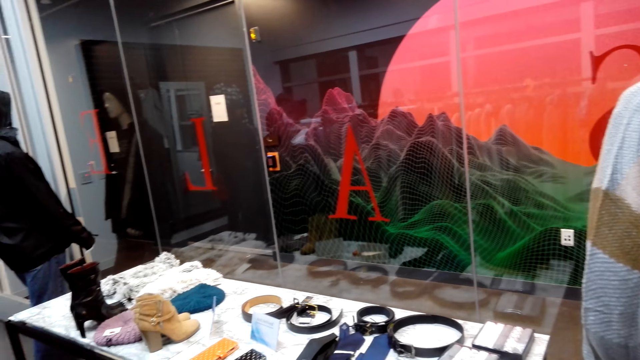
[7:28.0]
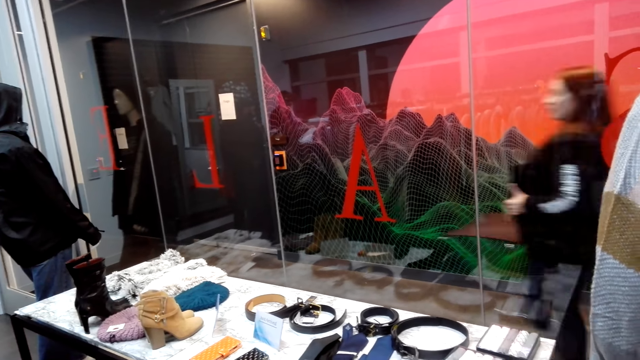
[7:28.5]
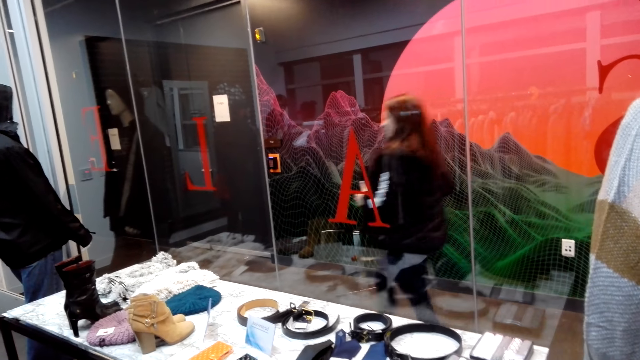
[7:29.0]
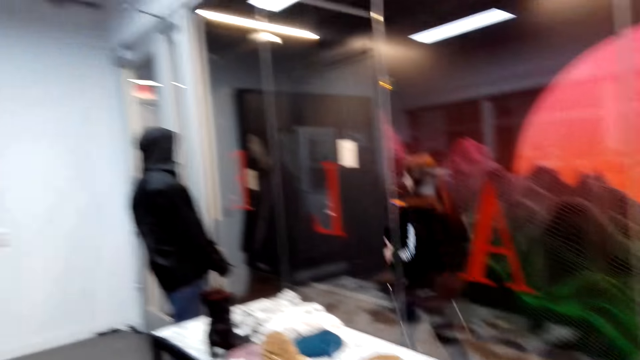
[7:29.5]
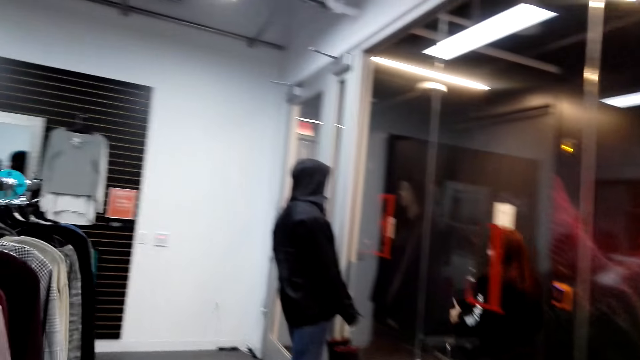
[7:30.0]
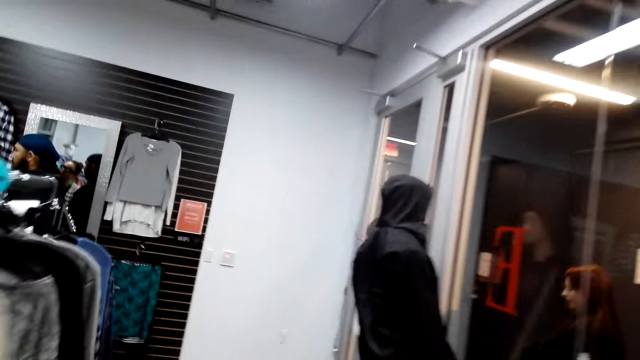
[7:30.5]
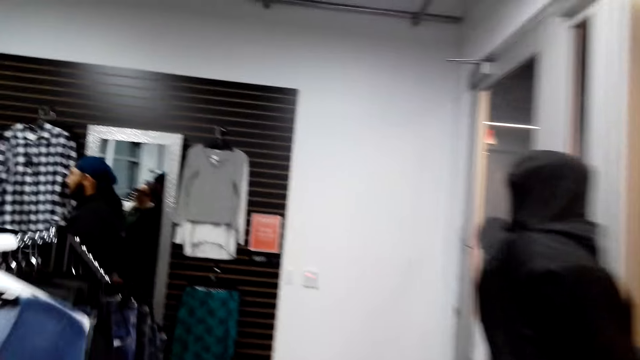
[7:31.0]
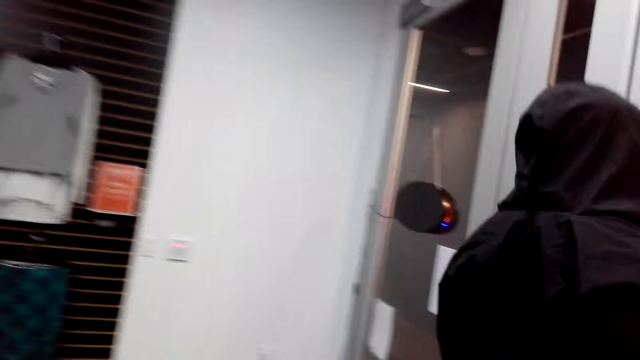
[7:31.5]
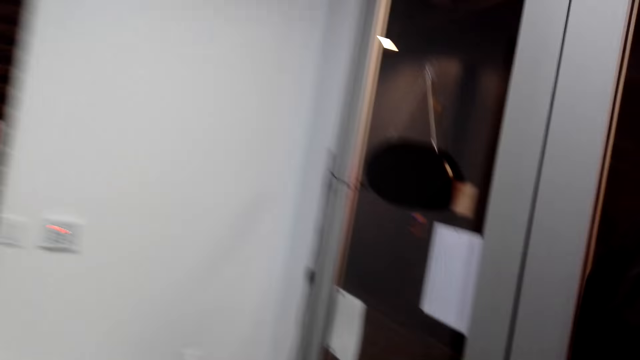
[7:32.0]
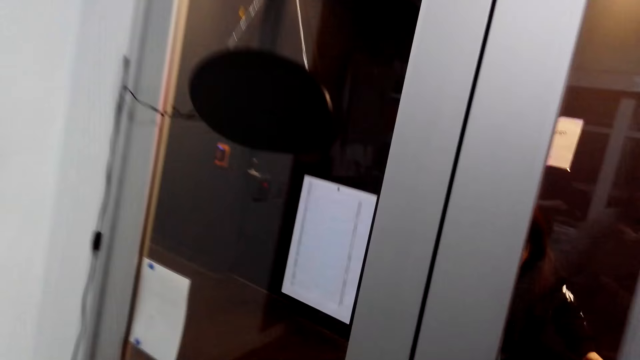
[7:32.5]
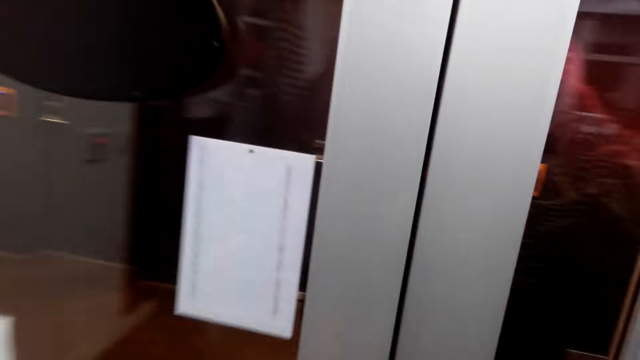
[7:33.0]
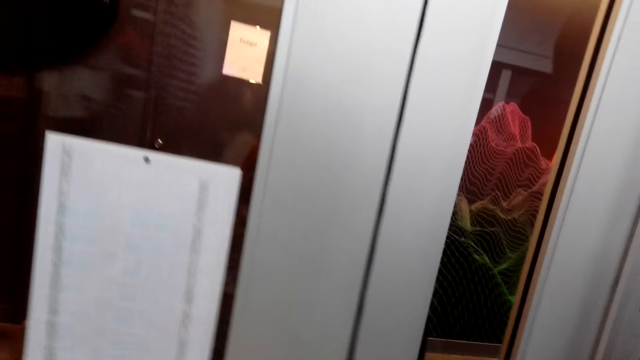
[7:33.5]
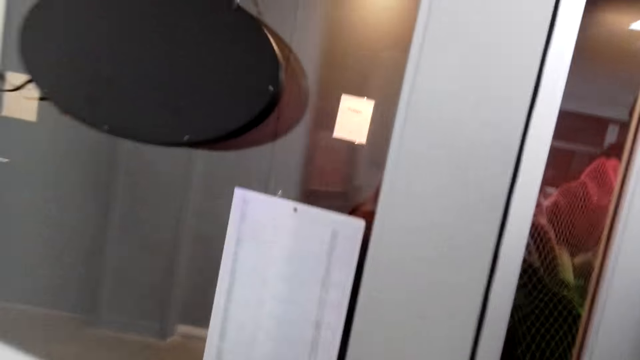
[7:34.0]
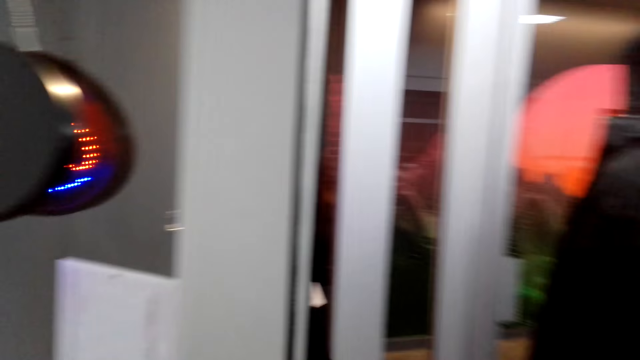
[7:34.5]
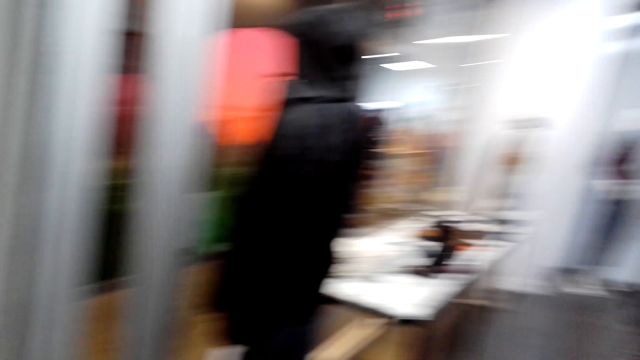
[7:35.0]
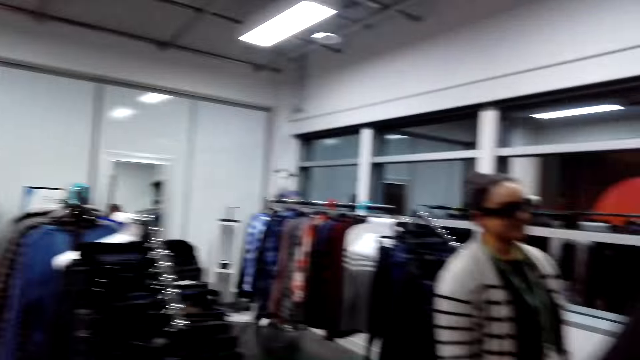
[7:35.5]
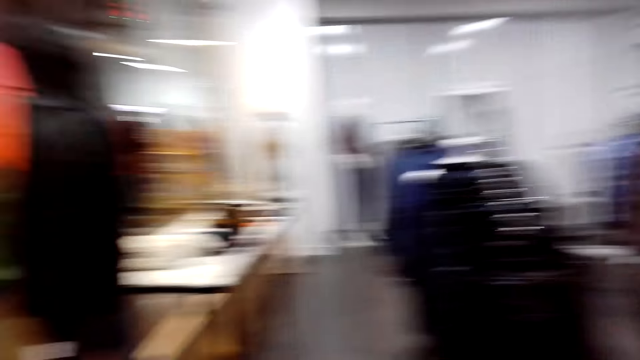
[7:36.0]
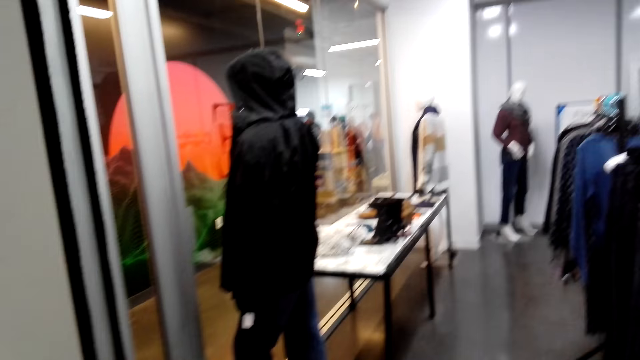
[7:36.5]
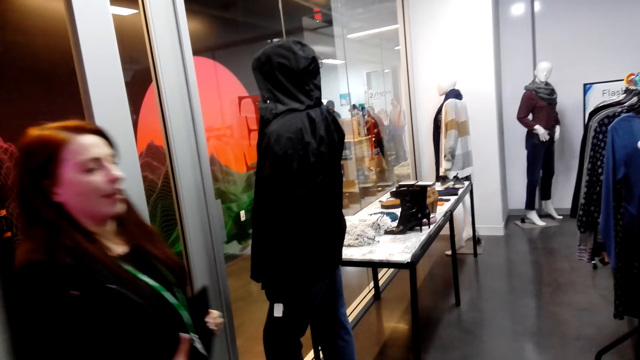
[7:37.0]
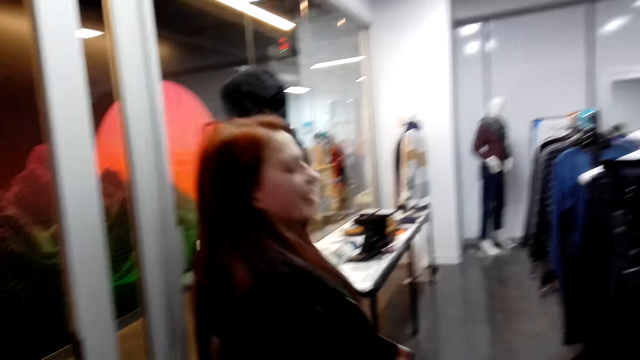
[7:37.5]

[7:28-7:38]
A lady steps forward. The camera wearer steps forward. The lady opens the door. The camera wearer looks around. The lady steps forward.

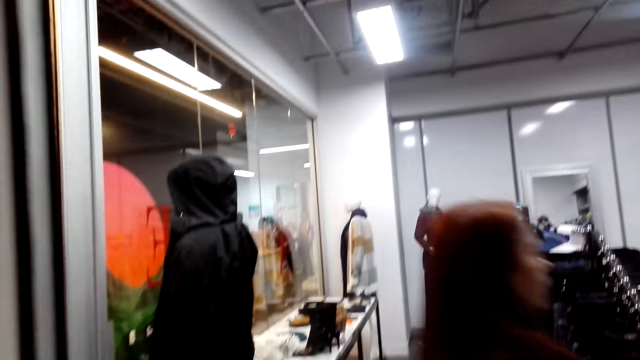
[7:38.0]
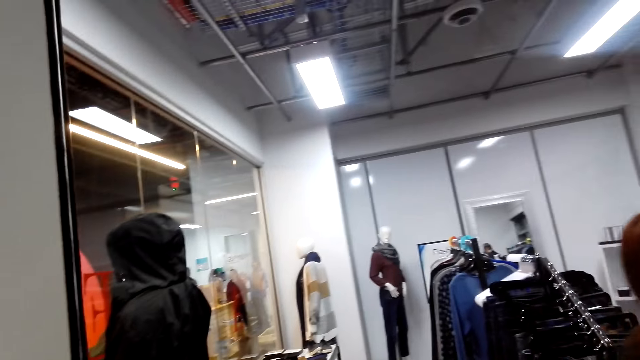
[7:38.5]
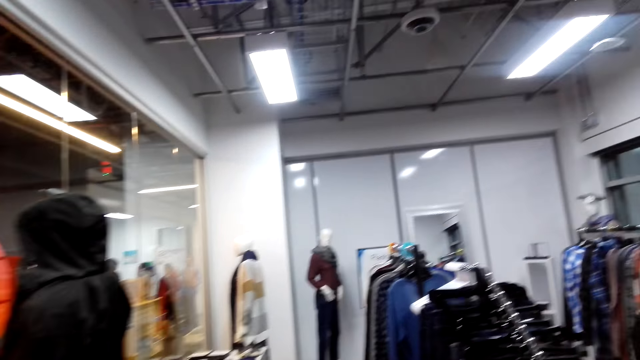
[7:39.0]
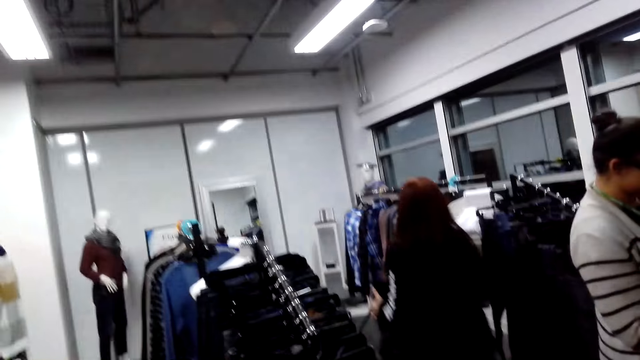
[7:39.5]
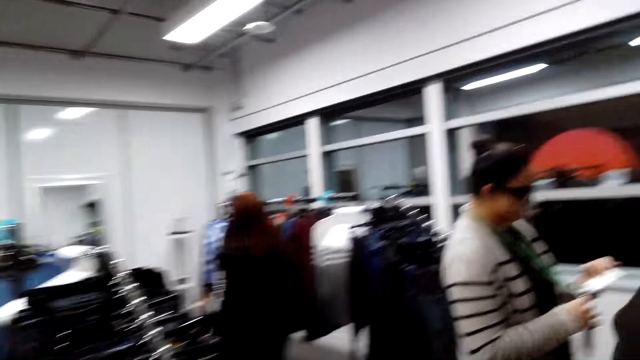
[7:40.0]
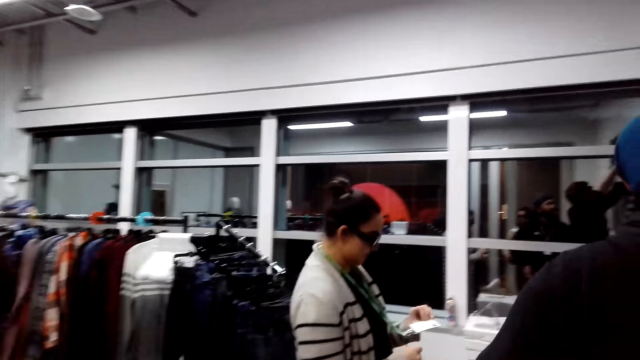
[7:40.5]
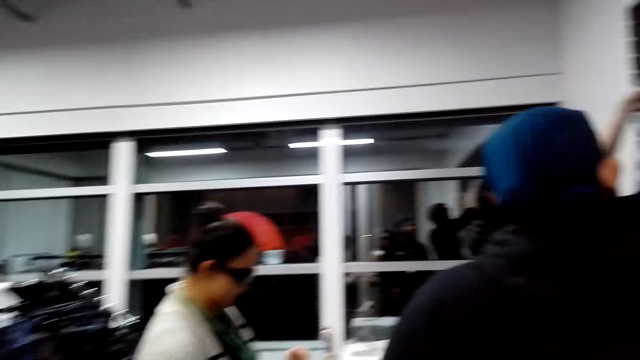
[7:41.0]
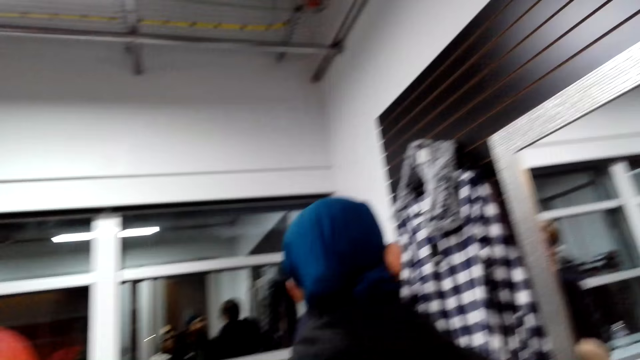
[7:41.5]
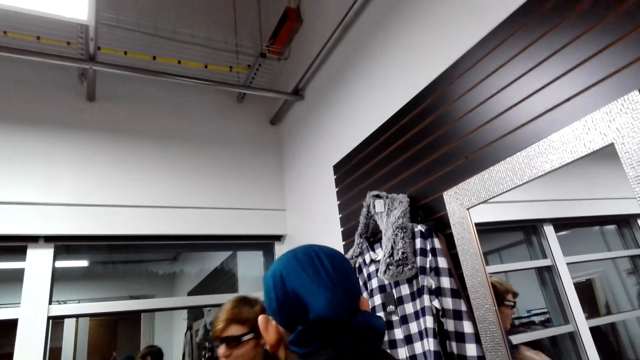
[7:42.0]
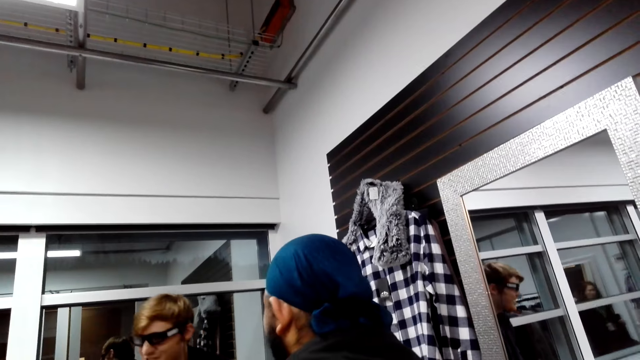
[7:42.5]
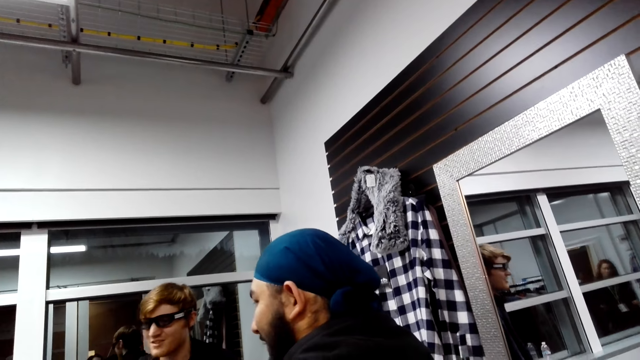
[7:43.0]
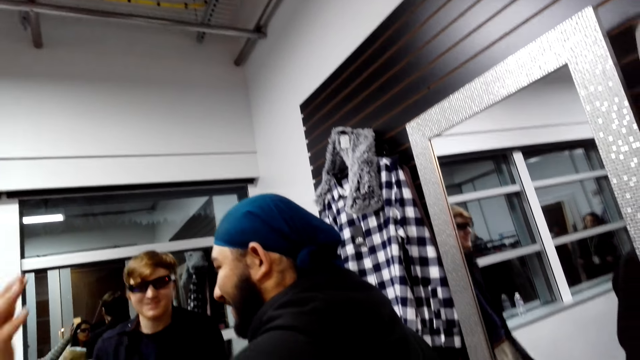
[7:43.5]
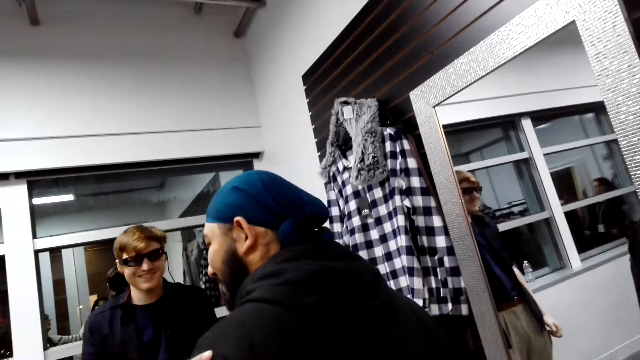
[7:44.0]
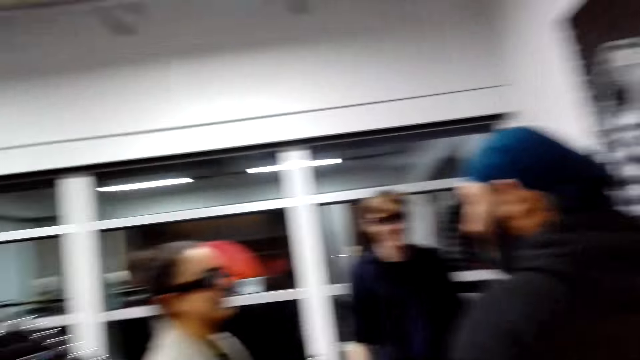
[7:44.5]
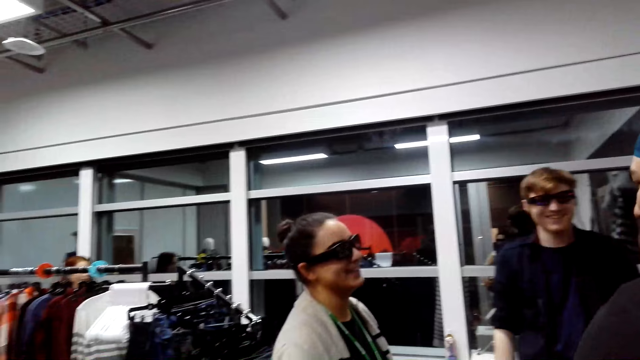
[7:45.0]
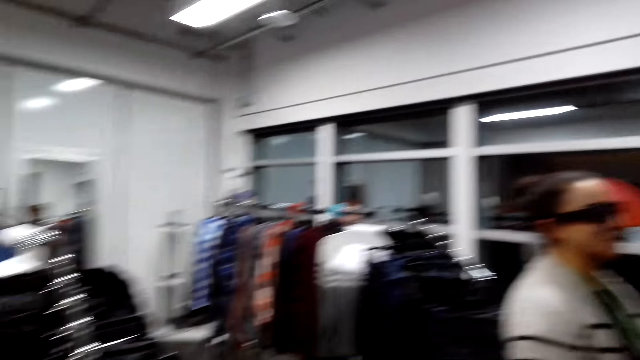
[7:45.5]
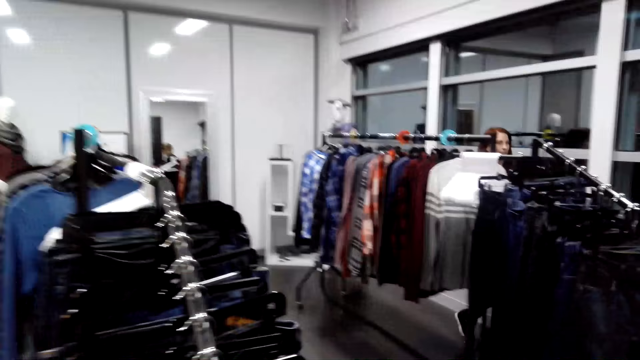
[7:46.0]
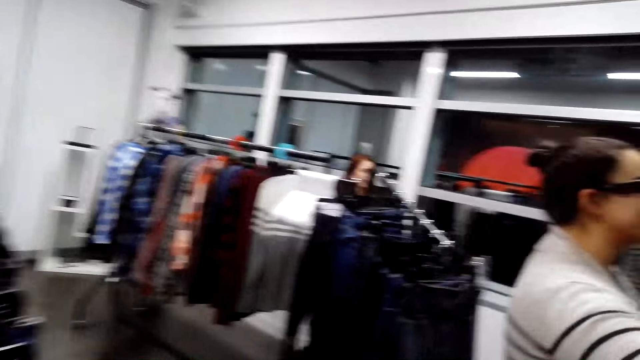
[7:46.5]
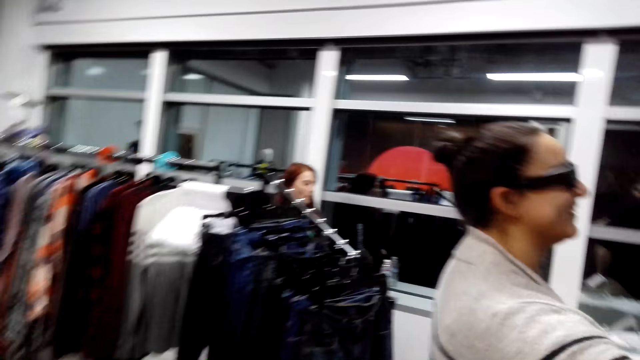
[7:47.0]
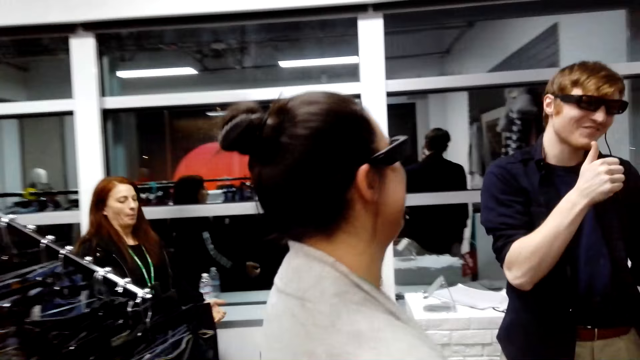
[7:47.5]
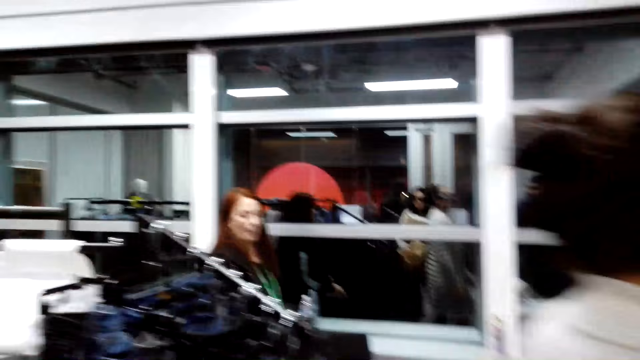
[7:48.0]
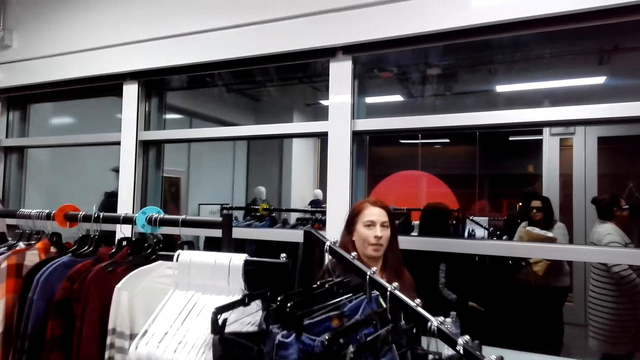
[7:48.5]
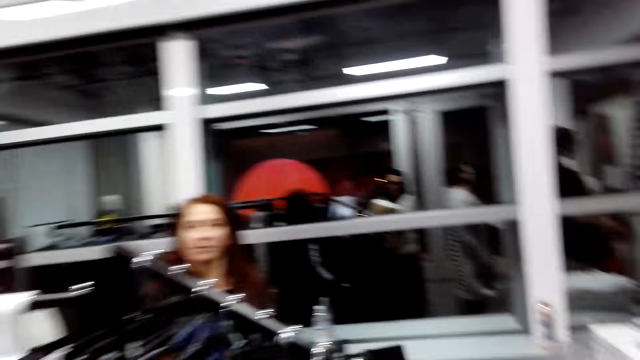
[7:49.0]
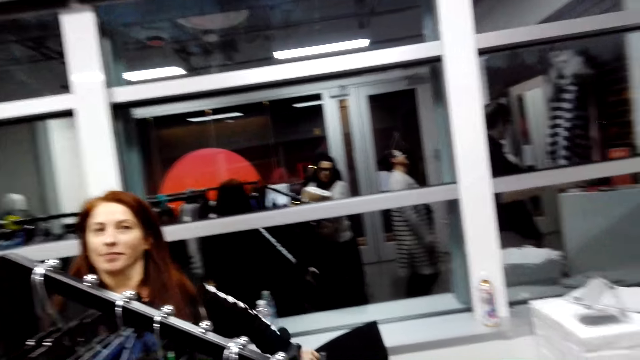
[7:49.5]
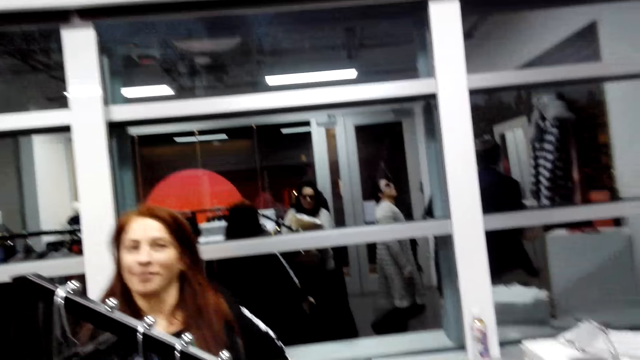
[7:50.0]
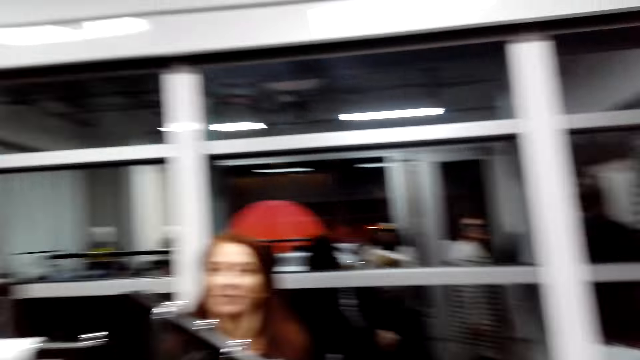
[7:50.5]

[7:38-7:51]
The camera wearer looks around. They walk in the cloth store. A lady looks at the paper. A man looks around. The camera wearer walks around. The lady moves the hand. The camera wearer looks around. Another lady steps forward. The other lady looks at the camera wearer.
